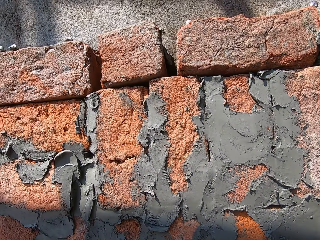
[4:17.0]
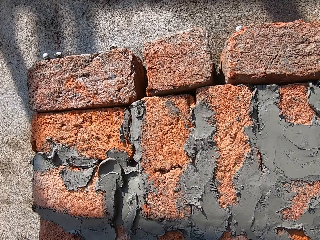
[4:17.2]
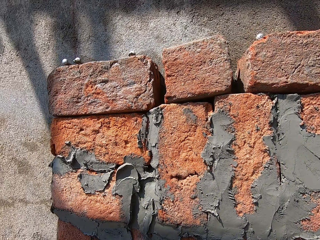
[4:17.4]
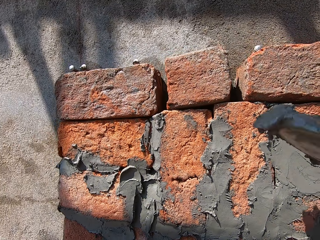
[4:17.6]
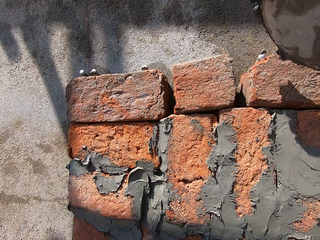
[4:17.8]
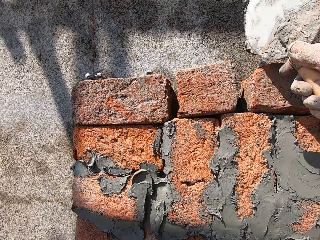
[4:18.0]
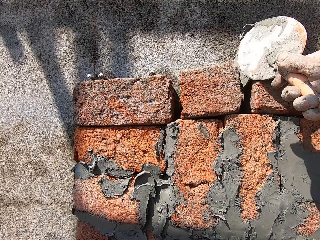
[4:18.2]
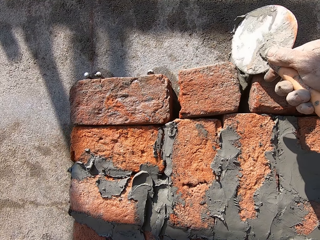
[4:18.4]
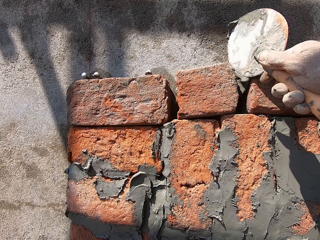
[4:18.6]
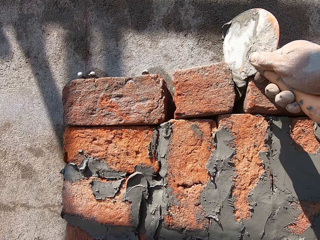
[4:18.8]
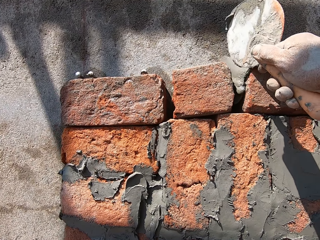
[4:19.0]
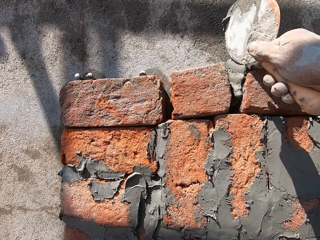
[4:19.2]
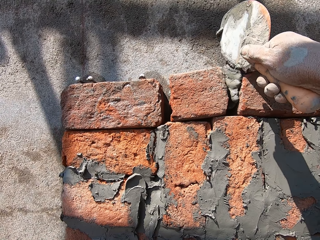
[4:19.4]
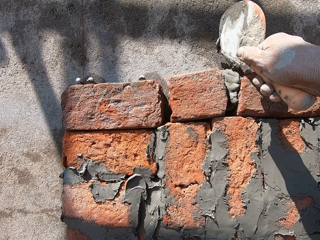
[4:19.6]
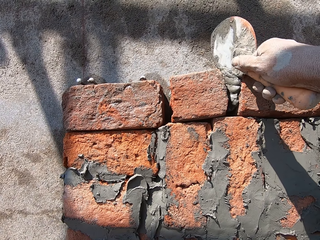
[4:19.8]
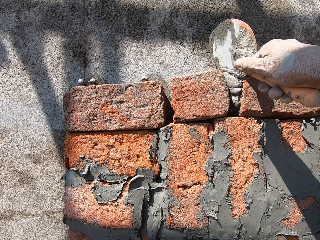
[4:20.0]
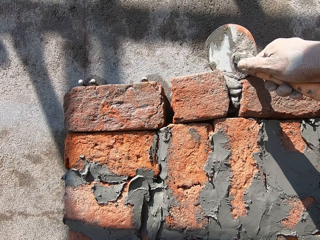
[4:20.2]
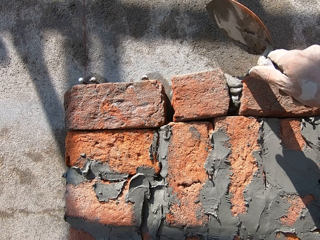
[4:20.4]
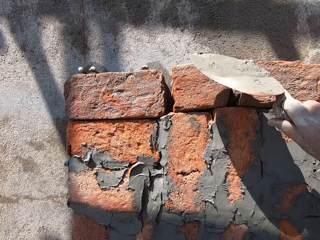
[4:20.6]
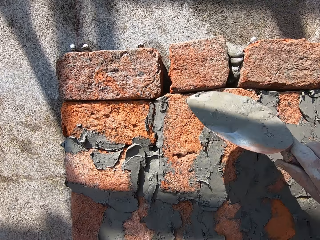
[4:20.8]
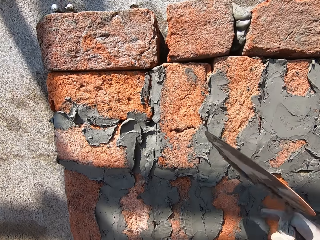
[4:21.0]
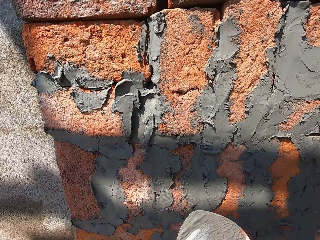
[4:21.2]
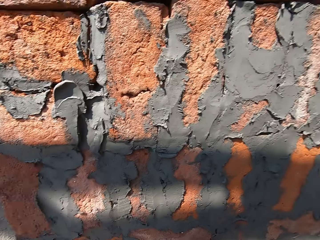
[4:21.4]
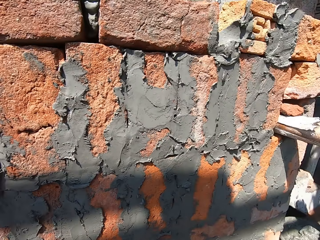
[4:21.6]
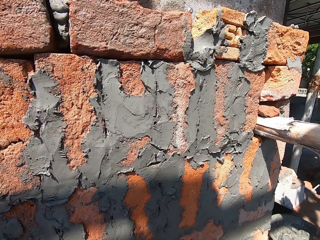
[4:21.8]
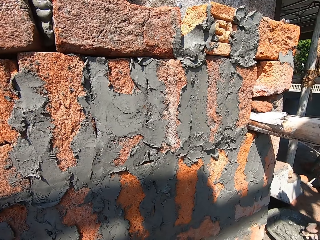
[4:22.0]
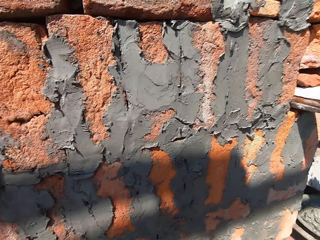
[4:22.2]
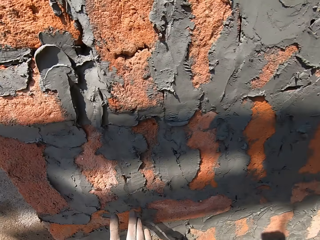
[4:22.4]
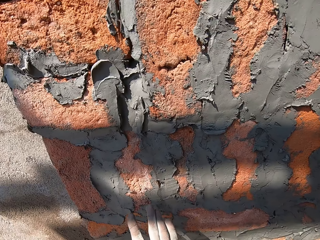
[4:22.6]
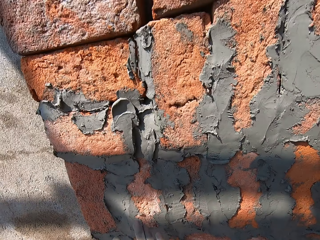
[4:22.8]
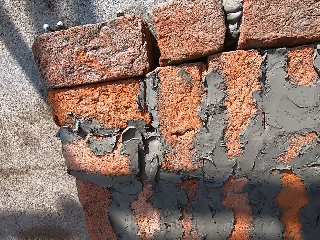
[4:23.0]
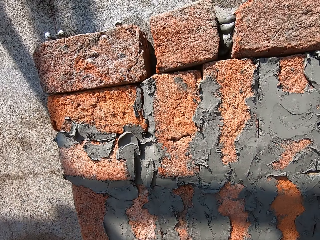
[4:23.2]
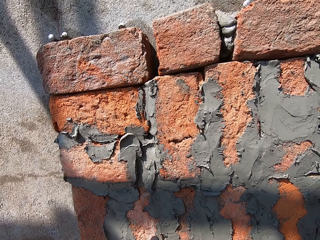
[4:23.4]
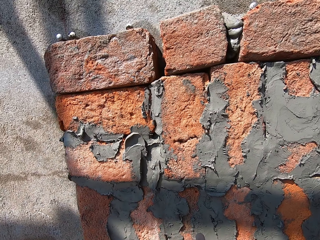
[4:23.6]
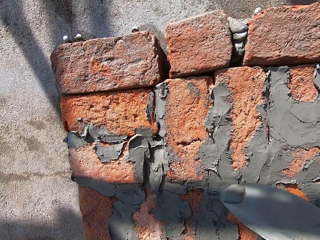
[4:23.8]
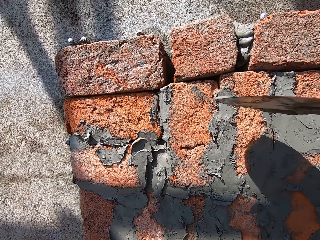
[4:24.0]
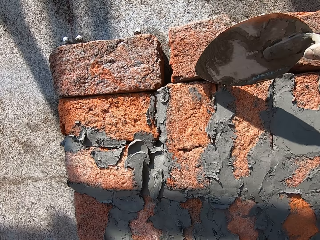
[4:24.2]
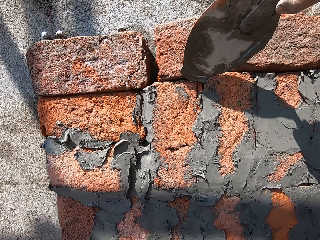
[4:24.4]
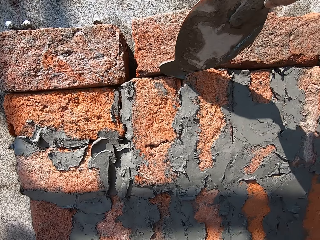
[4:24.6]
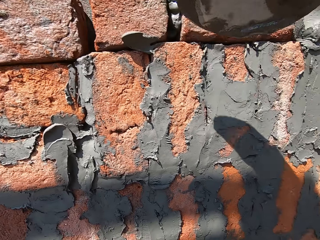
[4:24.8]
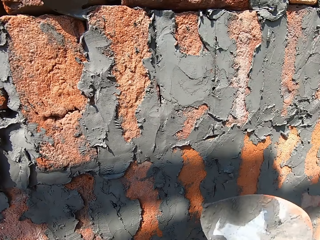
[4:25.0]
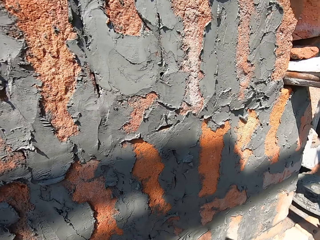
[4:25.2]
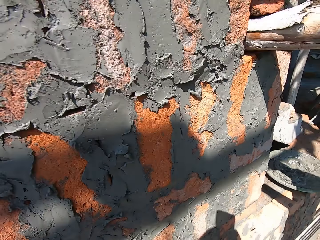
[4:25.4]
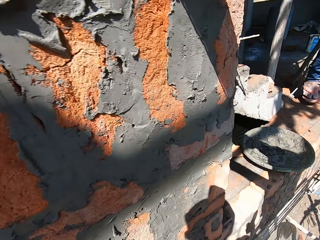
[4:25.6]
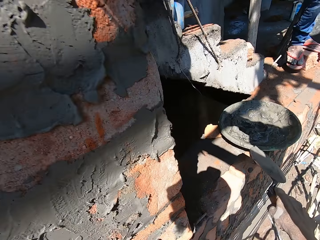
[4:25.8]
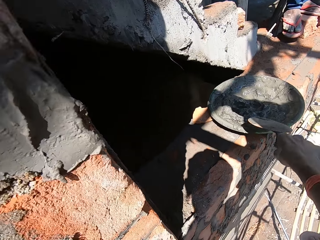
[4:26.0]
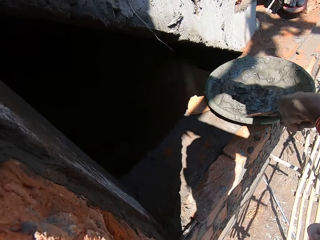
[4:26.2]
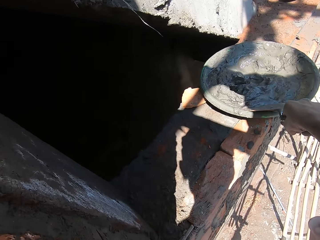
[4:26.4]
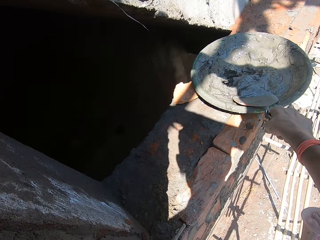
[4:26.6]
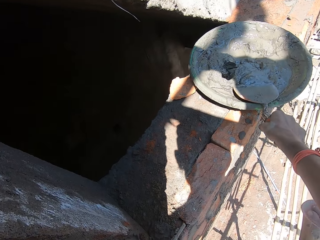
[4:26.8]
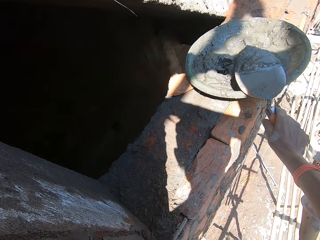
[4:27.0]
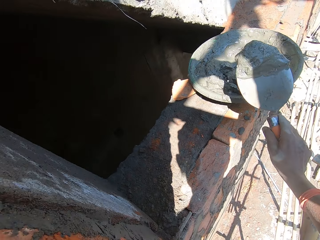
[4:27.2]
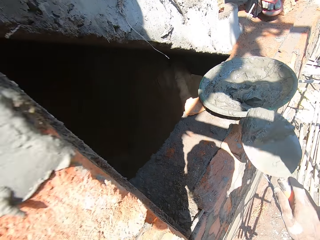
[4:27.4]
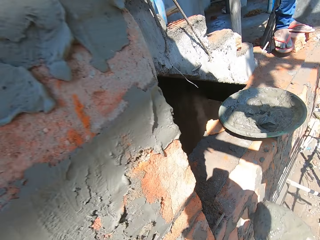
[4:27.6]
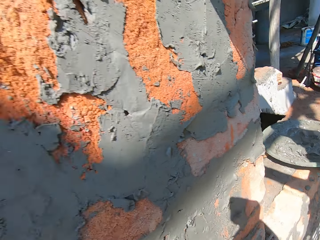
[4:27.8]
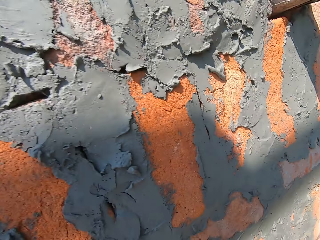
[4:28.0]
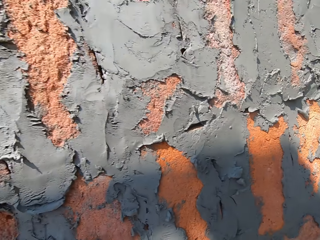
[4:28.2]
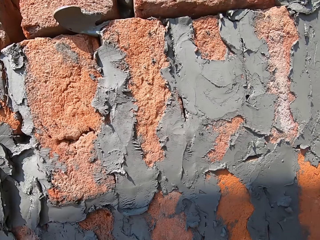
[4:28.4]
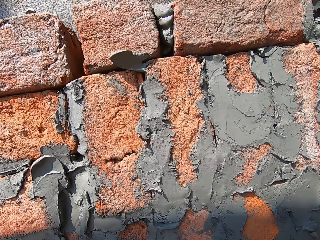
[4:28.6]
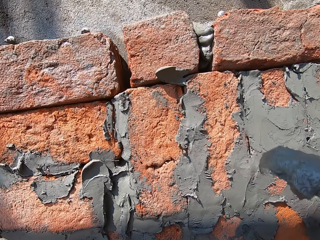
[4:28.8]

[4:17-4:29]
The camera wearer places the concrete mix between the brick space, to the fabric. They adjust the cement to the fabric. They scoop the concrete mix.

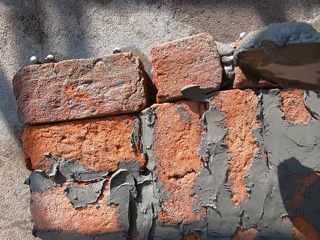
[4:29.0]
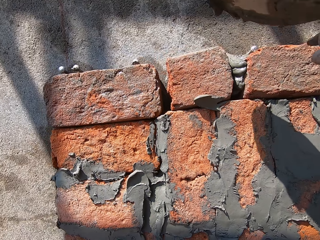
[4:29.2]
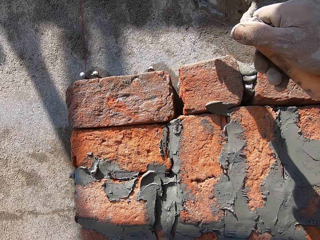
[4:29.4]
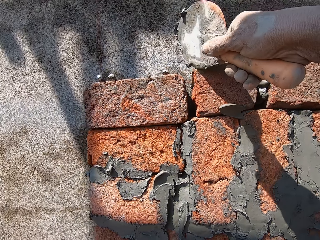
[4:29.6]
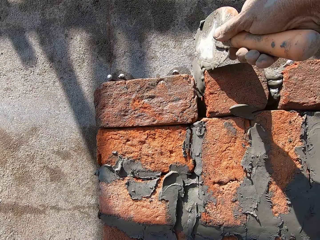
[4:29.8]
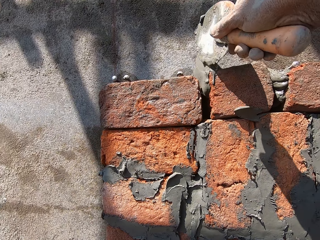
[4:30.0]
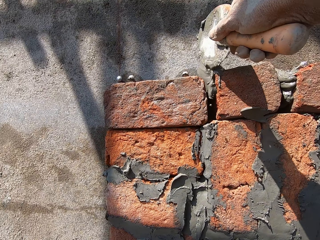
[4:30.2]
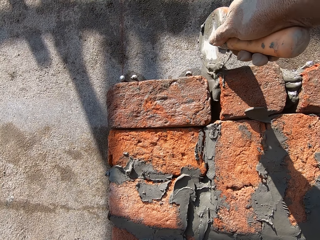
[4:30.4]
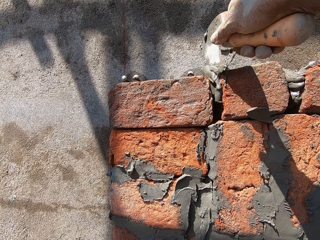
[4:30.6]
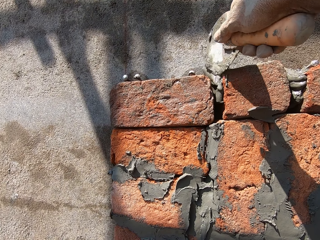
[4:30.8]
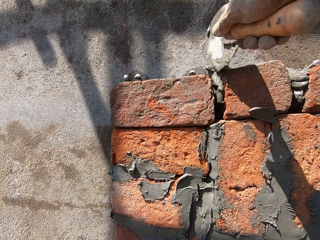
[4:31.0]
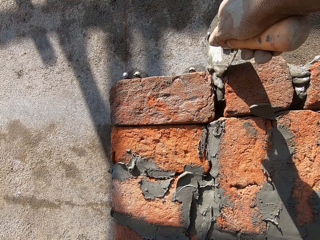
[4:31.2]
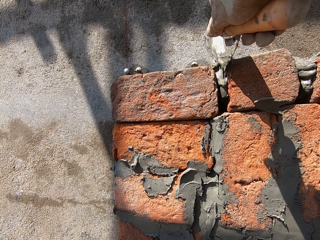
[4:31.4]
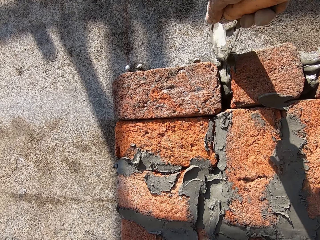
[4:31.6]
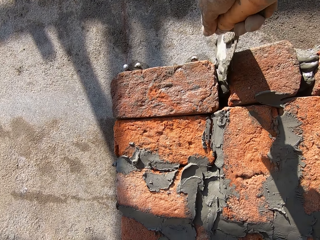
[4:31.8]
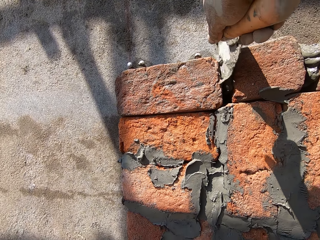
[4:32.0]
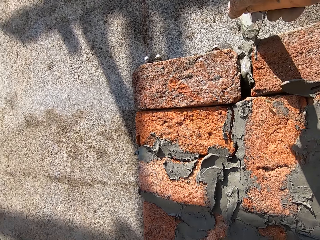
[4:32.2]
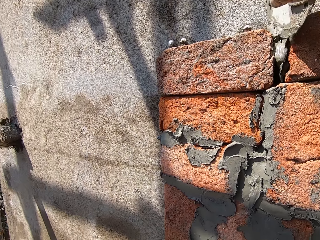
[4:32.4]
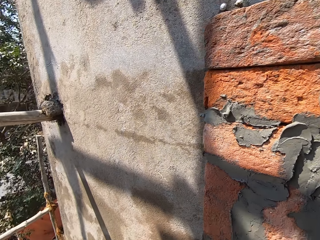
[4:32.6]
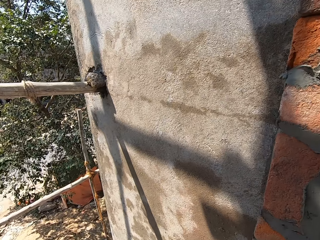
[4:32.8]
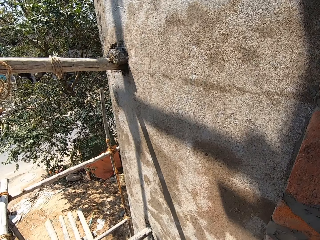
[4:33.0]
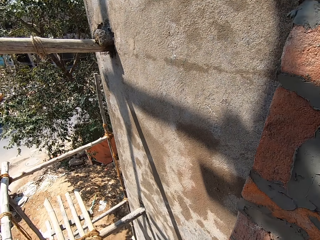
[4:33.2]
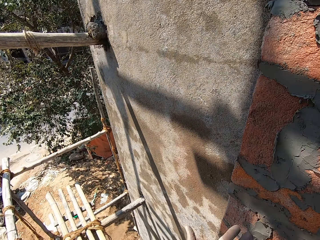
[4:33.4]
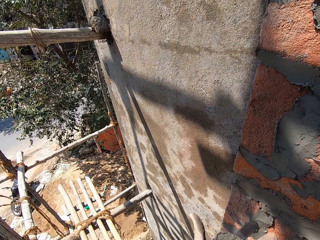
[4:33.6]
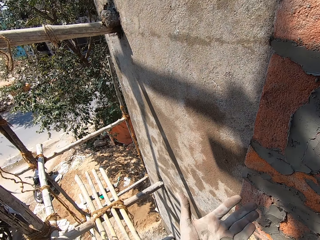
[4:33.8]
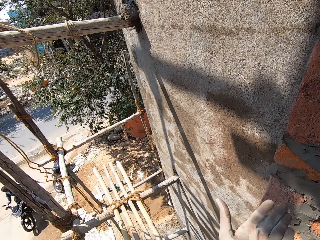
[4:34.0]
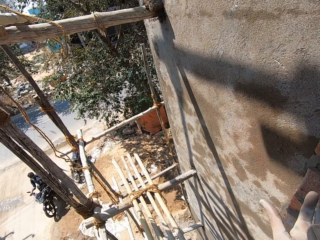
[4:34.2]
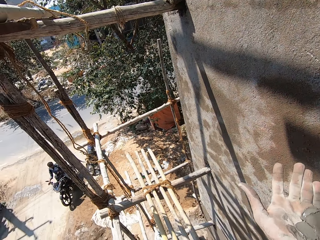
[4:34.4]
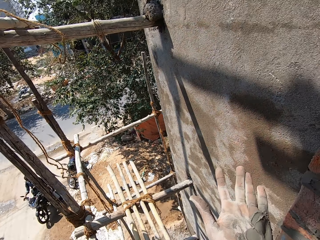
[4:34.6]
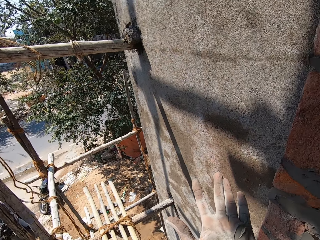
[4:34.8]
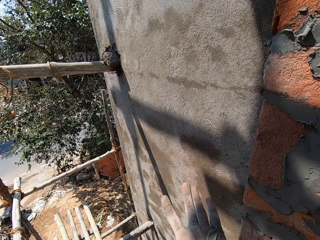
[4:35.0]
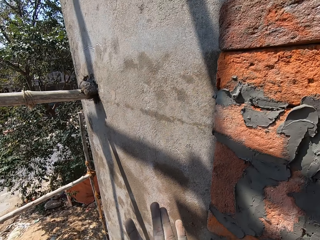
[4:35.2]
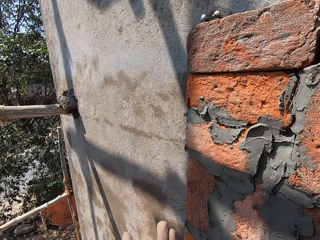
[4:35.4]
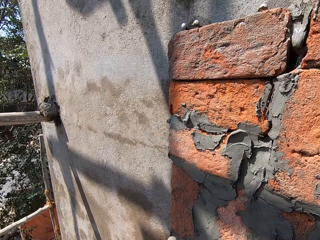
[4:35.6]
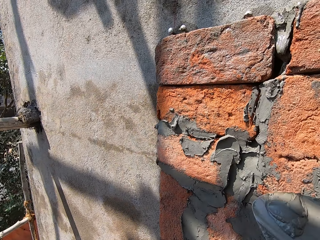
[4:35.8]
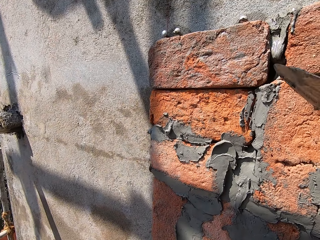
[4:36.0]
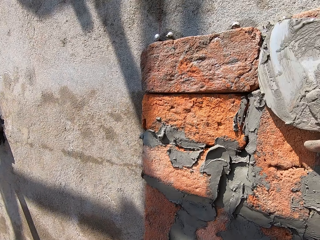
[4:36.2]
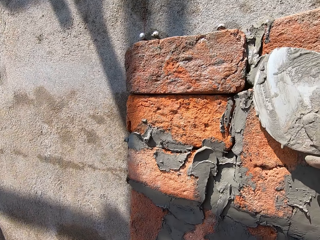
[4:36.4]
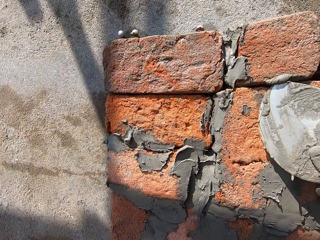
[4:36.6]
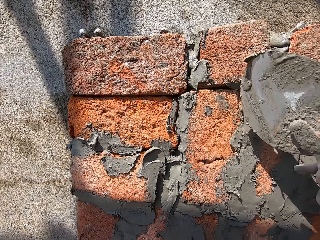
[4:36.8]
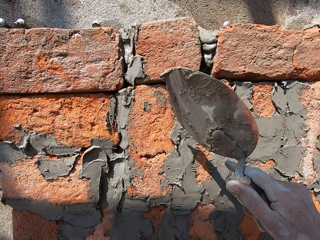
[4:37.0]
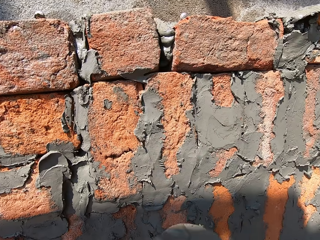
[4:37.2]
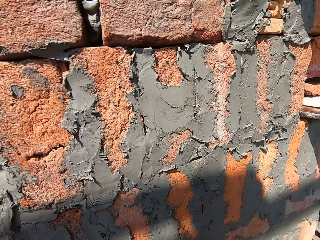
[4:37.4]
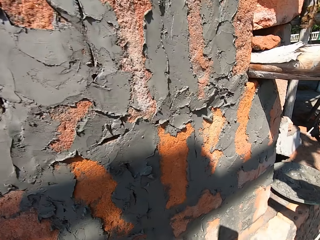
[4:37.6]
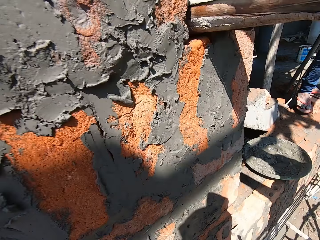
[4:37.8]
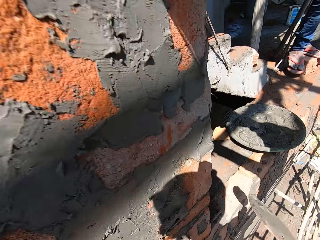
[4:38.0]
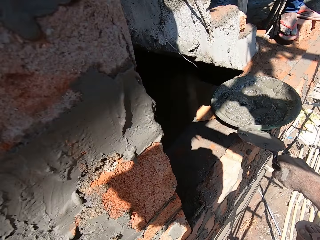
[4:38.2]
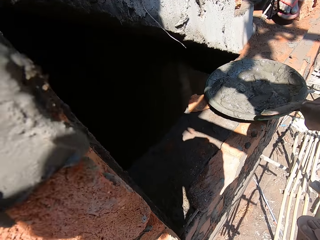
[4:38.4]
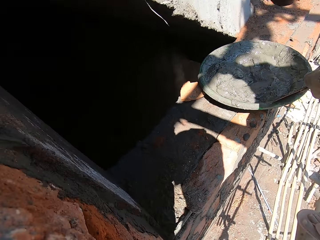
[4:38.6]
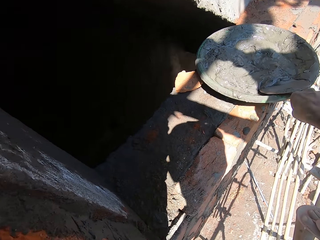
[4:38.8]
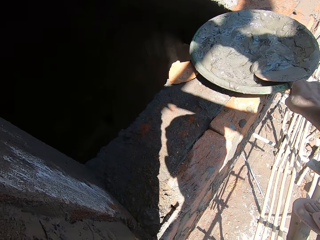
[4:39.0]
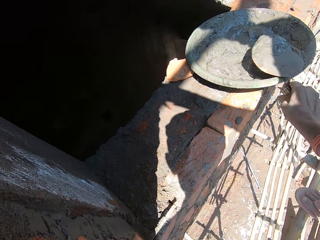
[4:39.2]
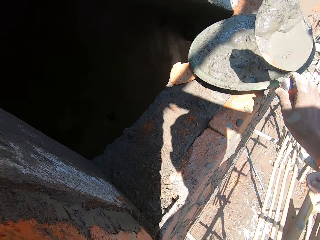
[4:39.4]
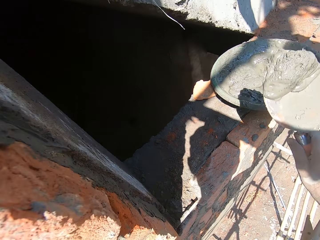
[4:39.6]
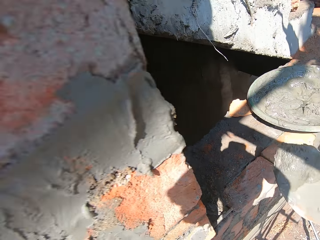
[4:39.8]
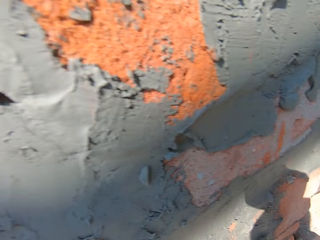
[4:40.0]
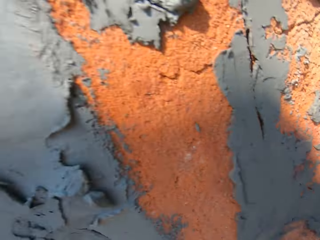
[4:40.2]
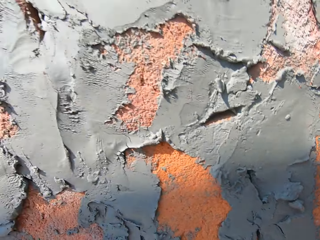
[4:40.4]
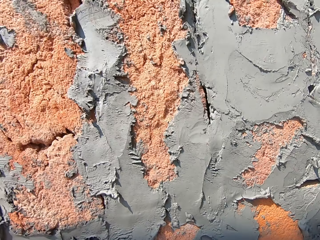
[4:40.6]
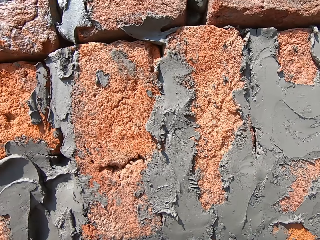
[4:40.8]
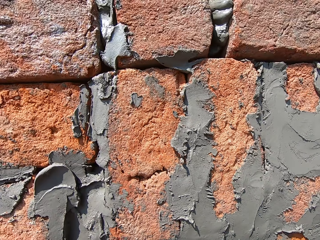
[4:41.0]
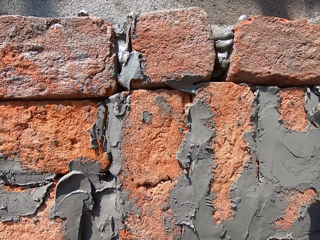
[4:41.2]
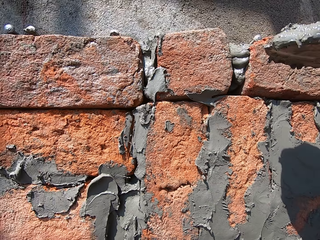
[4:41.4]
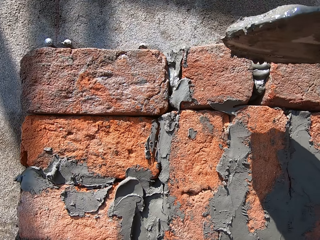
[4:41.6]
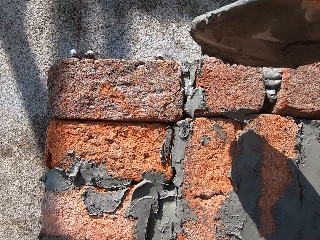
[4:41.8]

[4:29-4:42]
The camera wearer places the concrete mix between the brick space, to the fabric. They look around. They stretch a hand. They adjust the cement to the fabric. They pick up the cement. They place the concrete mix between the brick space.
